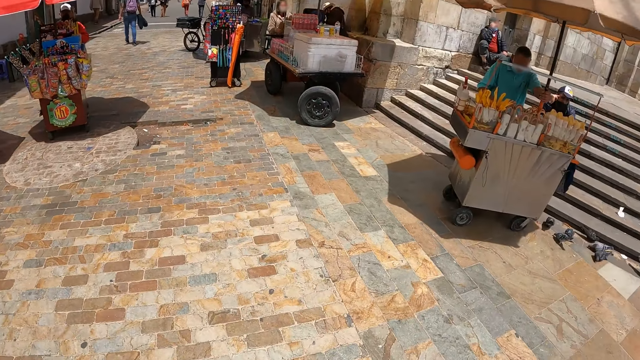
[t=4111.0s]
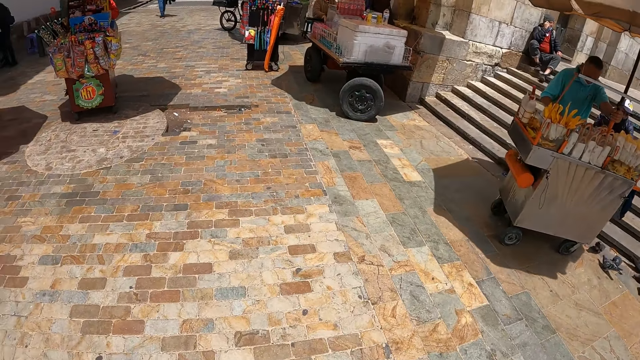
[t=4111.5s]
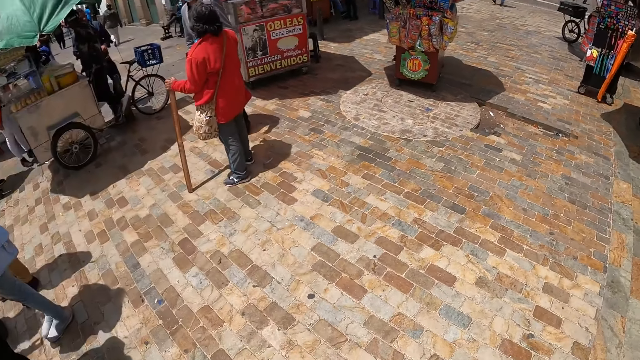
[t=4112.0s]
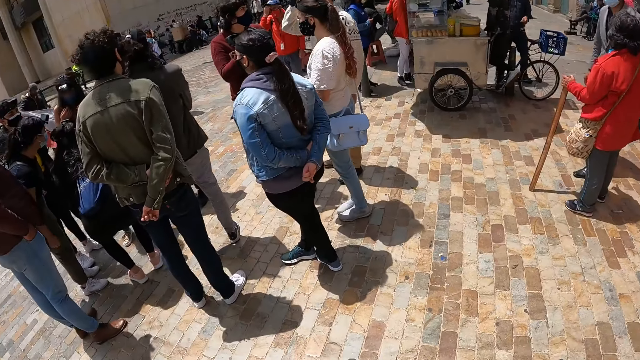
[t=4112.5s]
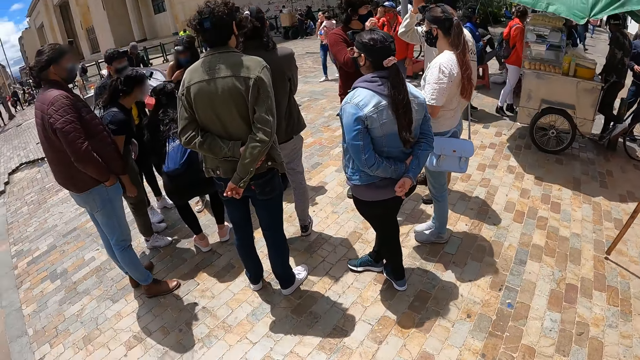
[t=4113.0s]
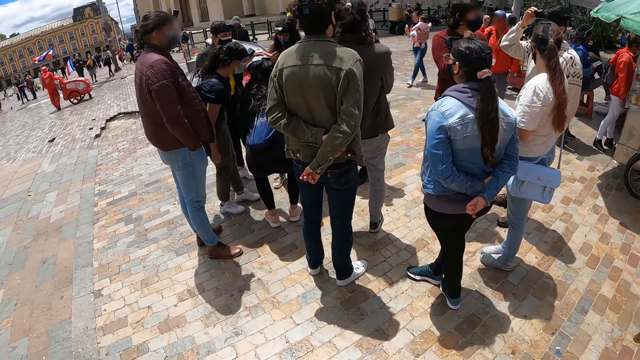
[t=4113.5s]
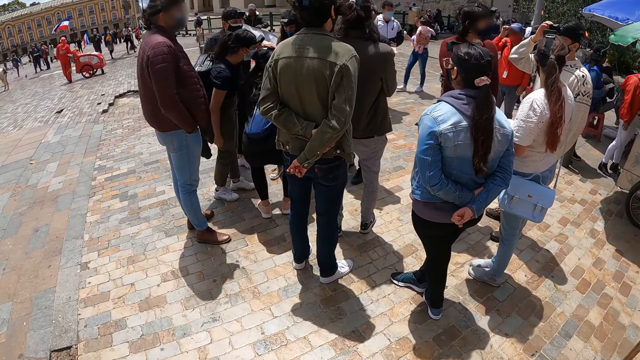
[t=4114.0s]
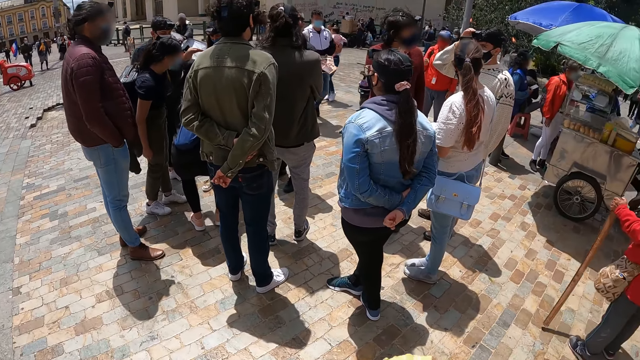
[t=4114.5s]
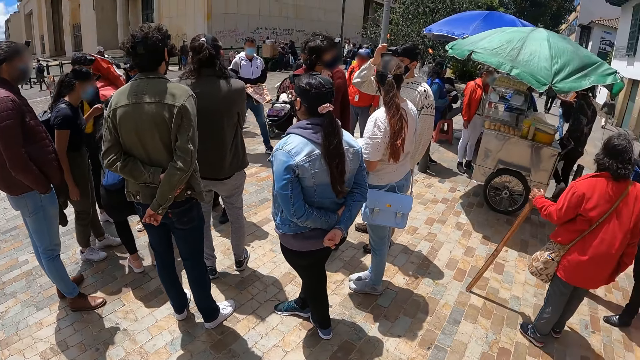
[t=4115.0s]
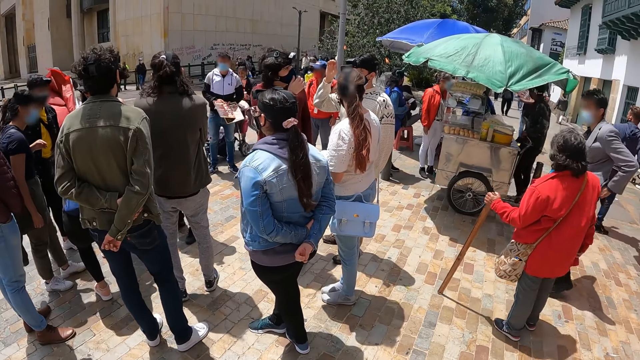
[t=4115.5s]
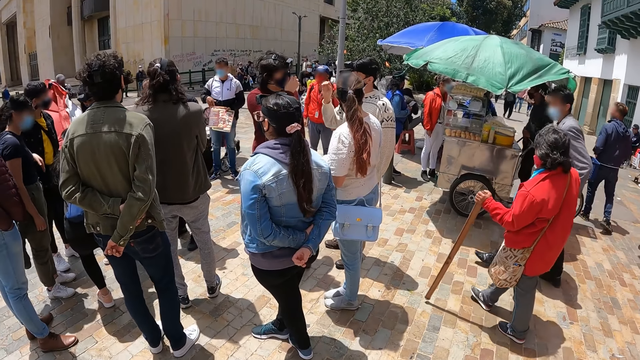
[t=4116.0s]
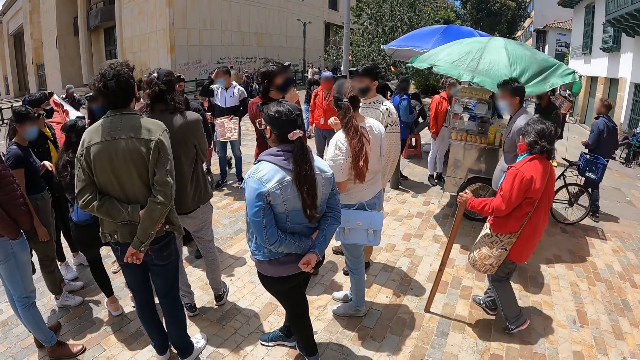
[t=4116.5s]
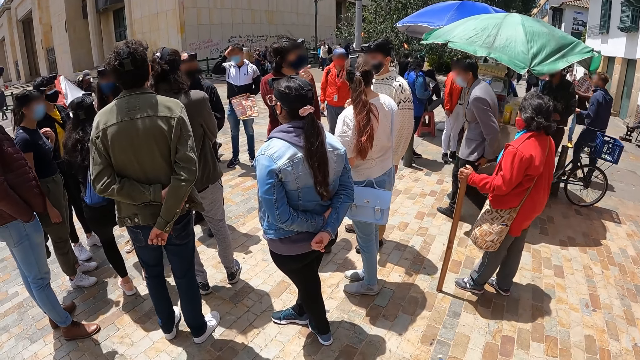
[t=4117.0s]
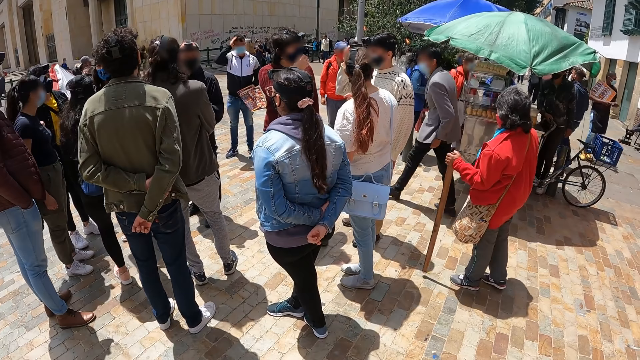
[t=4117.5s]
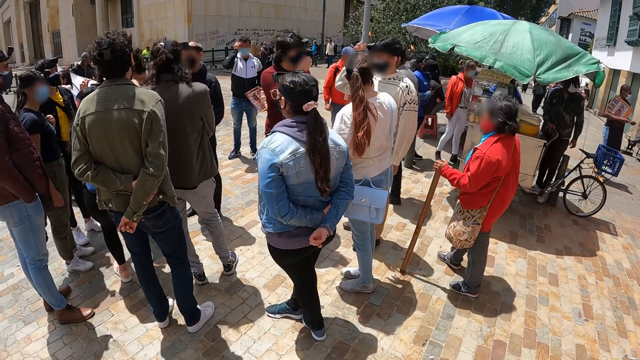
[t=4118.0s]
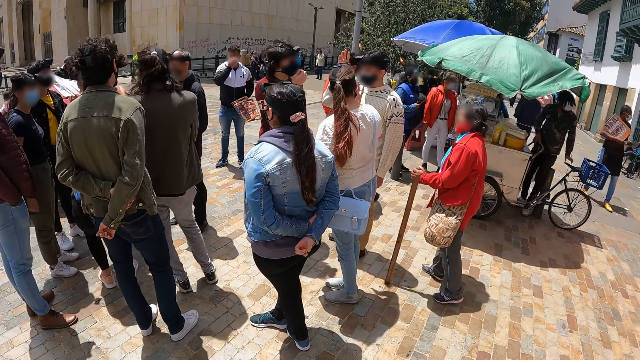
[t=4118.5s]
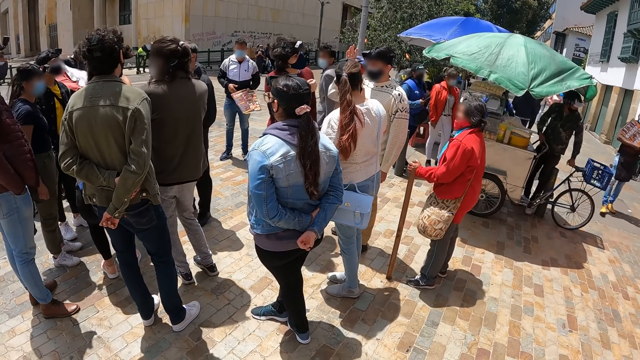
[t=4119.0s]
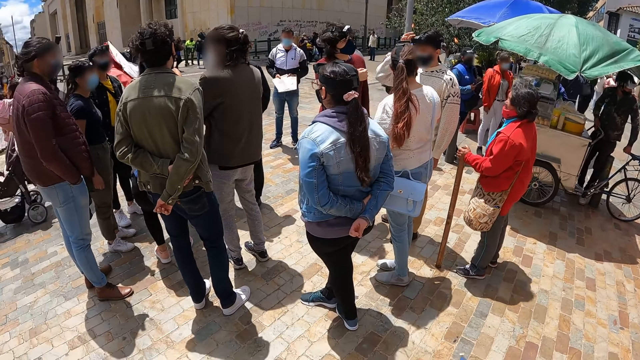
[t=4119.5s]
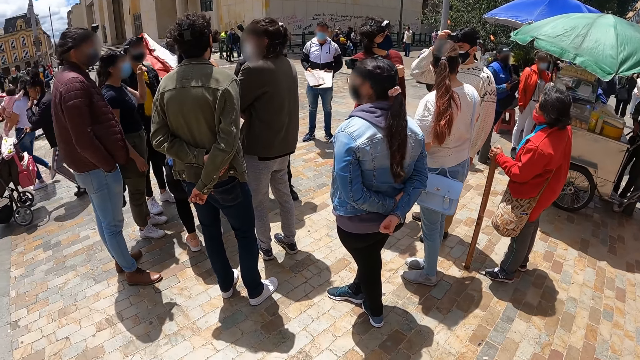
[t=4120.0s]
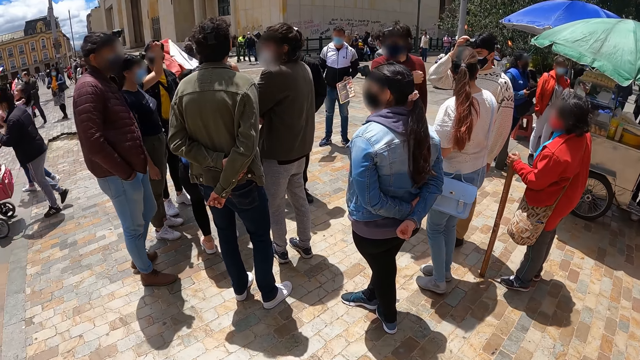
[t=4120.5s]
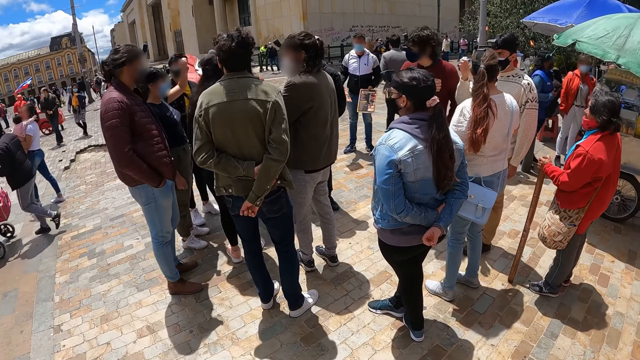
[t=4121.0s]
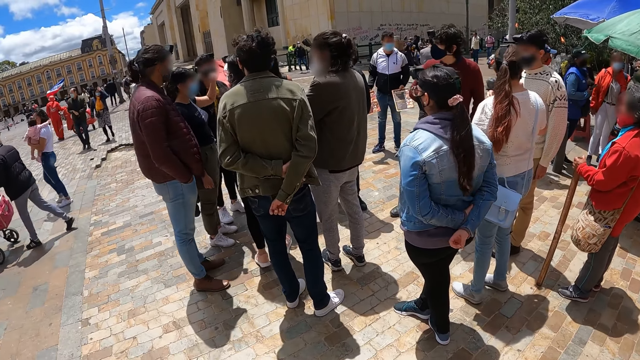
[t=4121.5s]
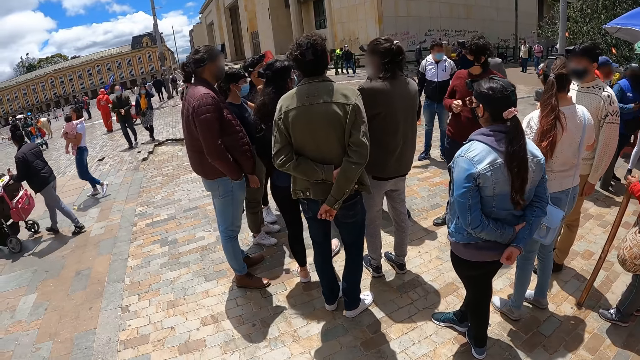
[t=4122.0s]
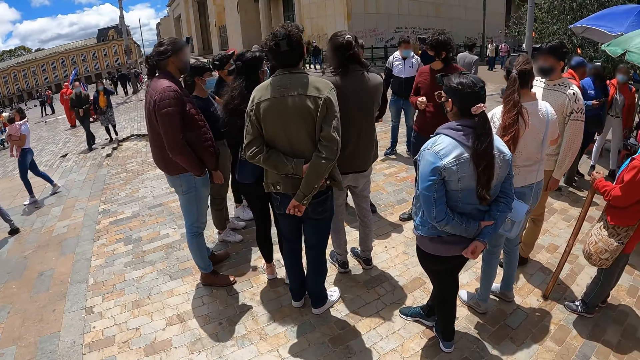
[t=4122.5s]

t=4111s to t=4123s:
The camera wearer walks on the pavement. They look around.

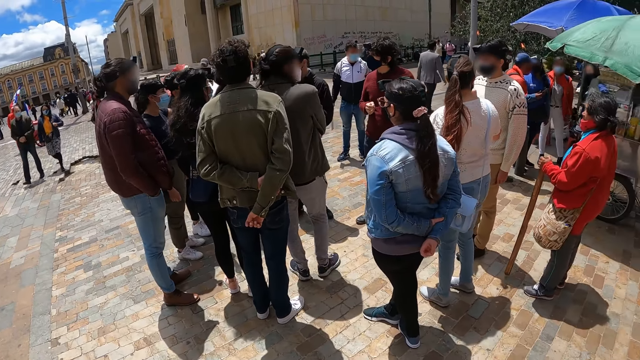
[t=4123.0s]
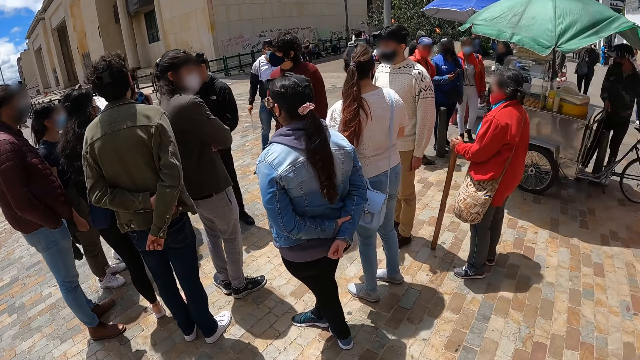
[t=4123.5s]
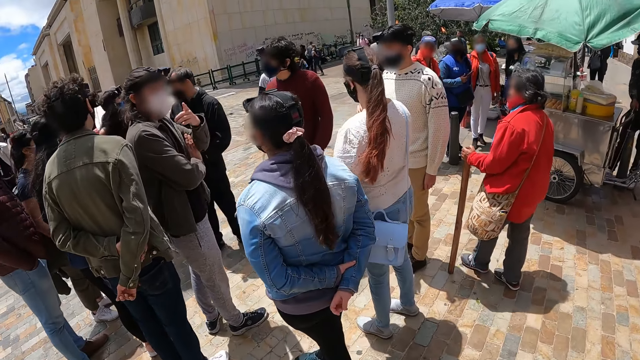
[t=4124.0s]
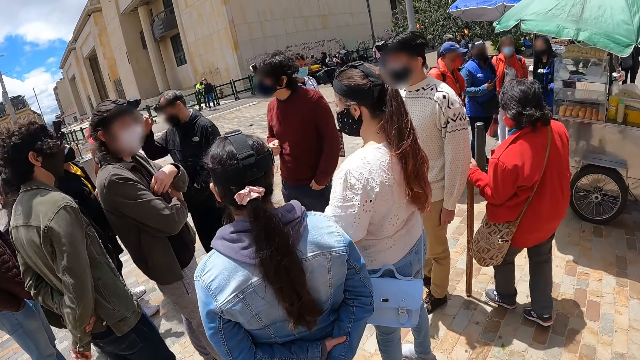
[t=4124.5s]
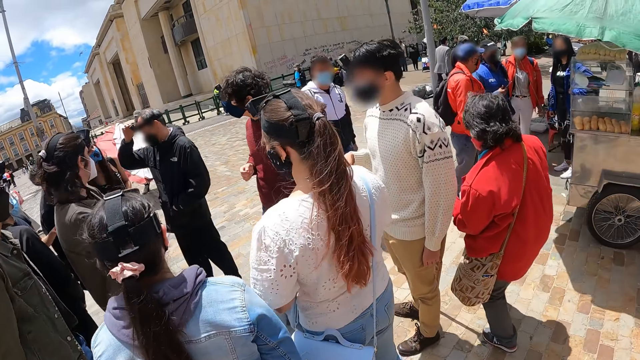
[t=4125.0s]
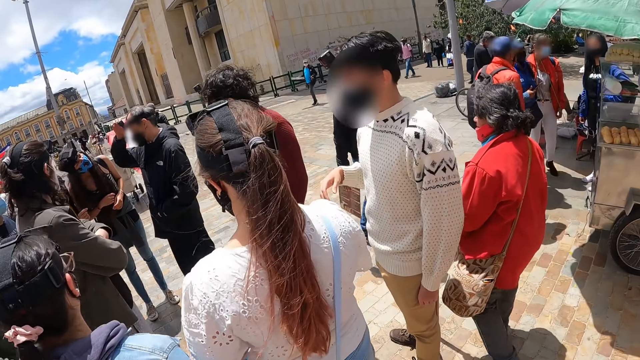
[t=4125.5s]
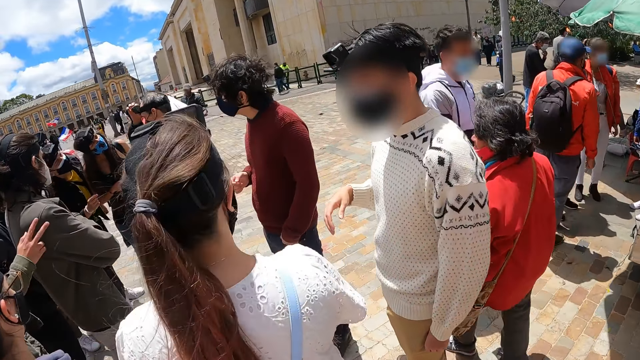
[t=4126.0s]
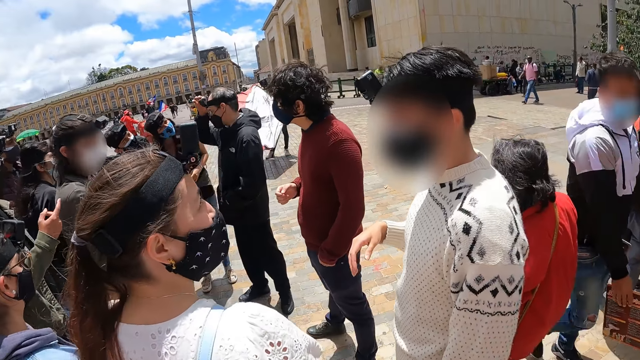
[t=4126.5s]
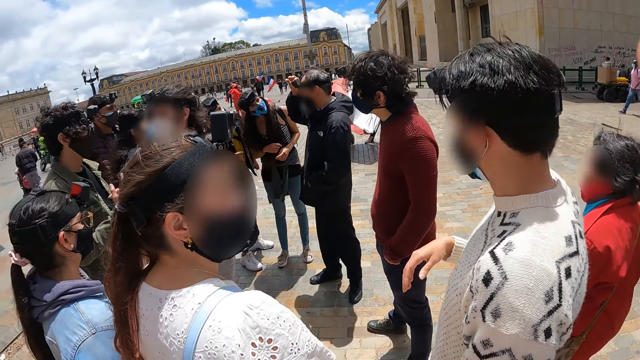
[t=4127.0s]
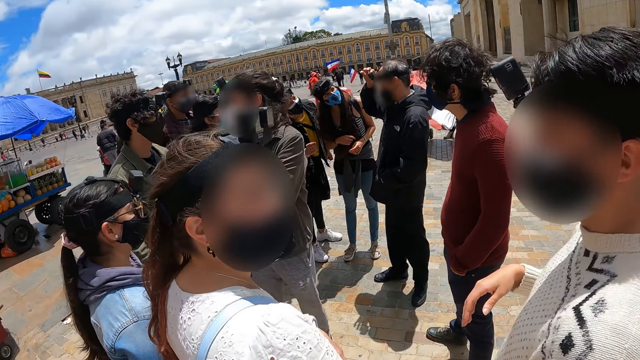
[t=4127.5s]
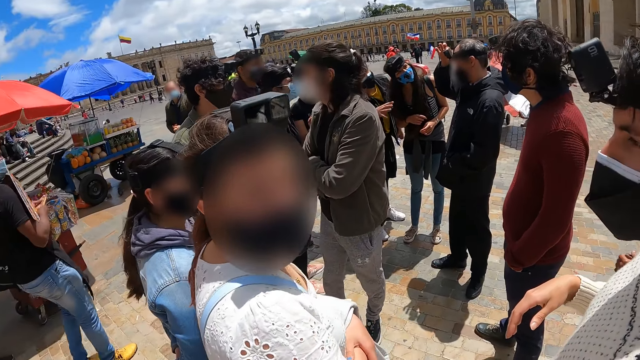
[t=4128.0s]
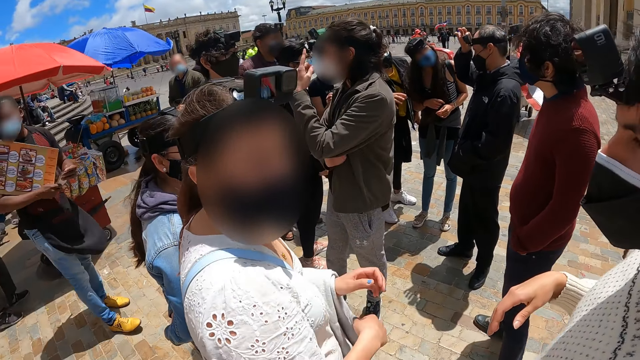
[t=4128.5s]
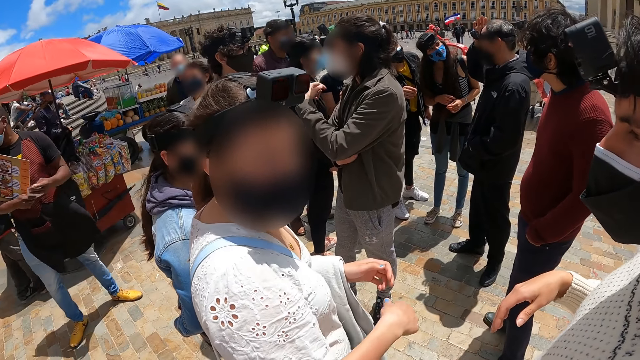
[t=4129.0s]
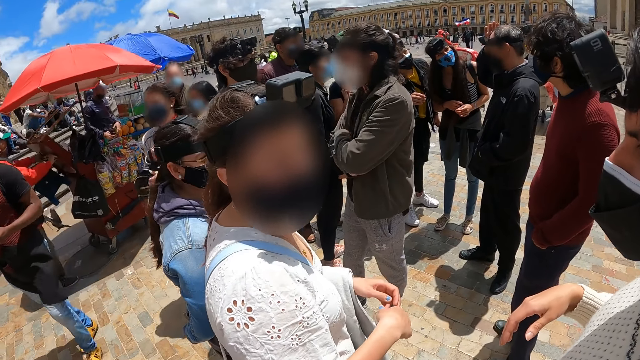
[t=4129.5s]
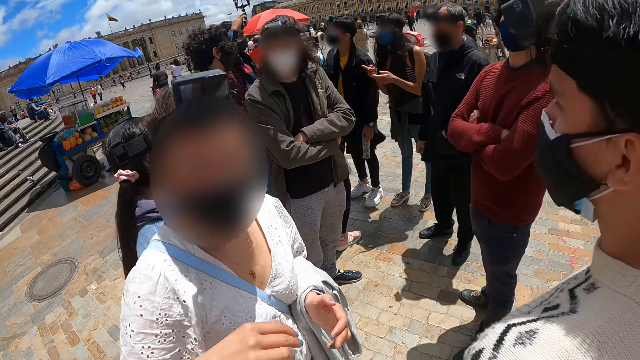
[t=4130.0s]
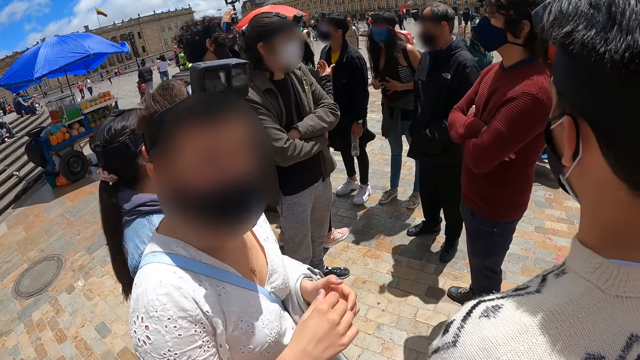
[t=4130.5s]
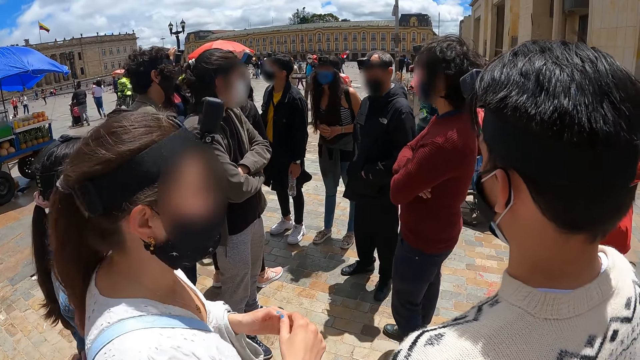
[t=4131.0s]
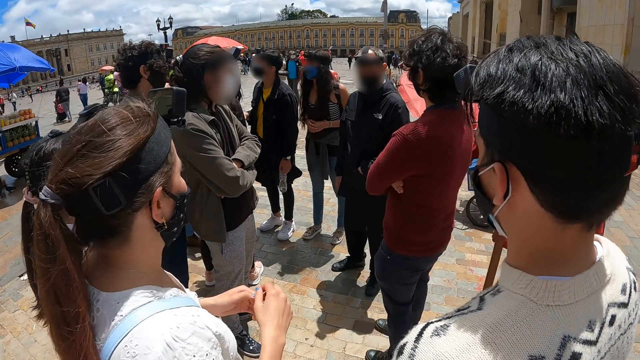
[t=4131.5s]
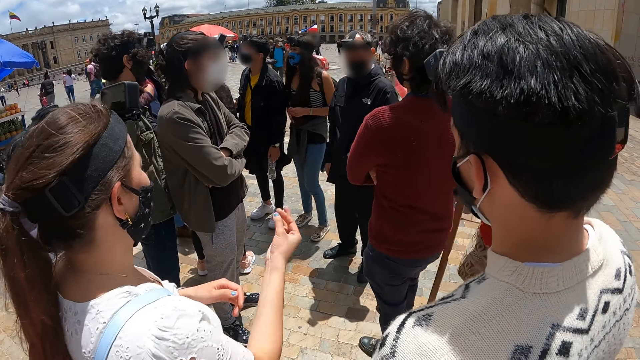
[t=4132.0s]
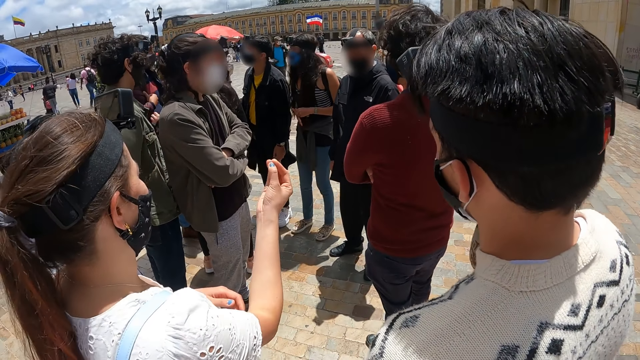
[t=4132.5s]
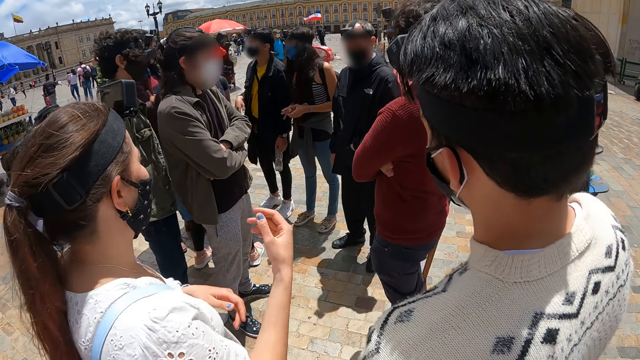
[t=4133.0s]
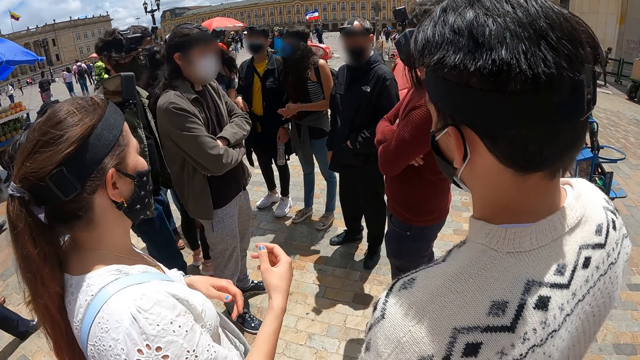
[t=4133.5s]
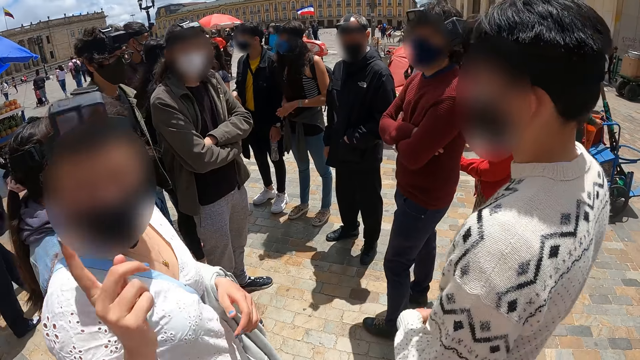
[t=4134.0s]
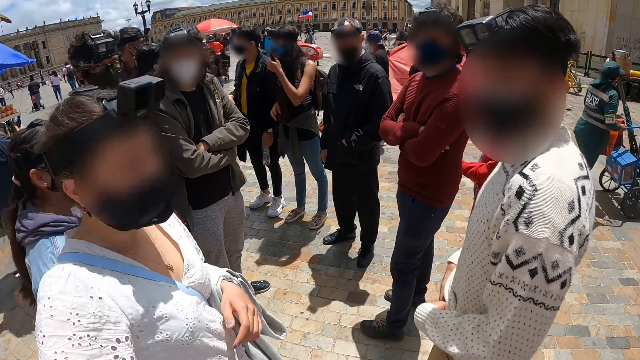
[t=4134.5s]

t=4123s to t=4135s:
The camera wearer walks on the pavement. A woman speaks.
